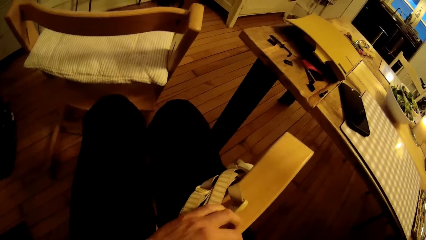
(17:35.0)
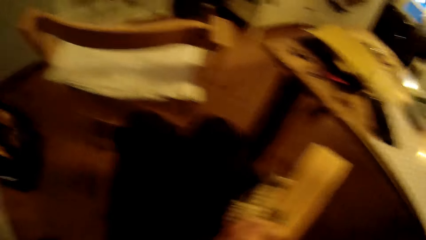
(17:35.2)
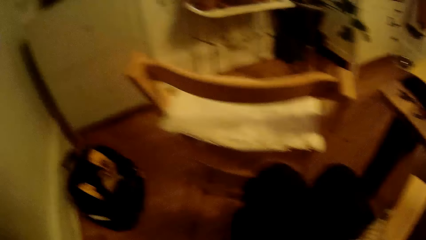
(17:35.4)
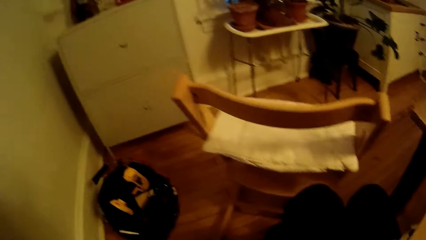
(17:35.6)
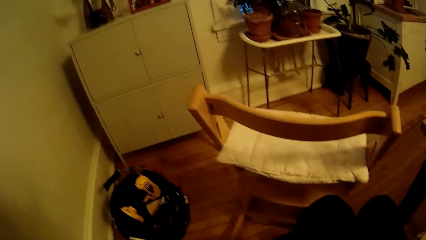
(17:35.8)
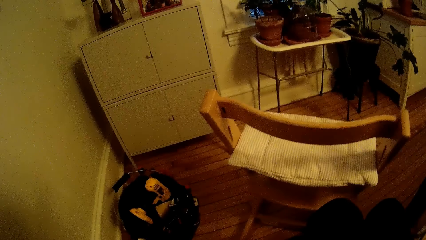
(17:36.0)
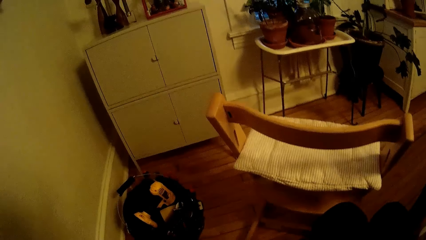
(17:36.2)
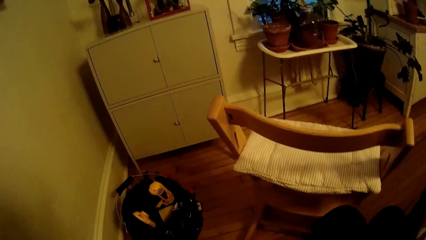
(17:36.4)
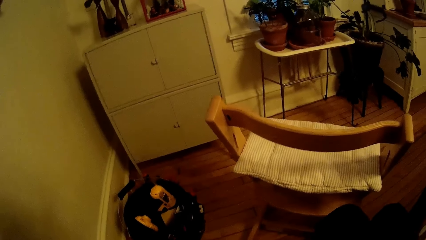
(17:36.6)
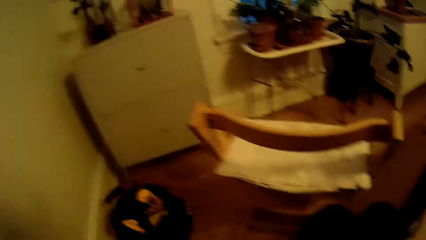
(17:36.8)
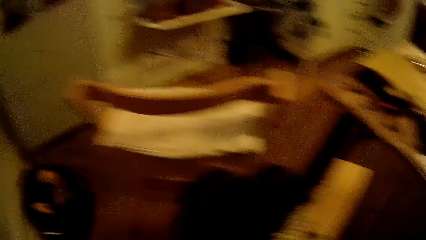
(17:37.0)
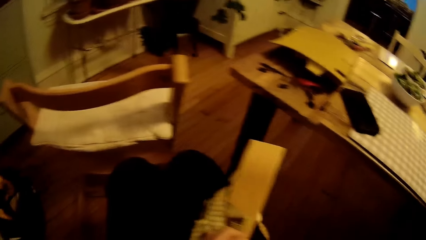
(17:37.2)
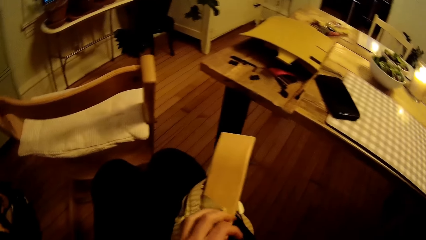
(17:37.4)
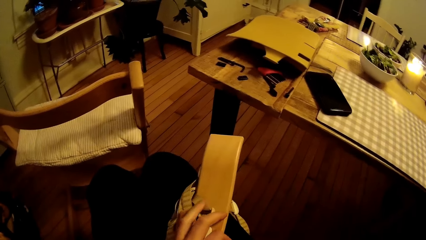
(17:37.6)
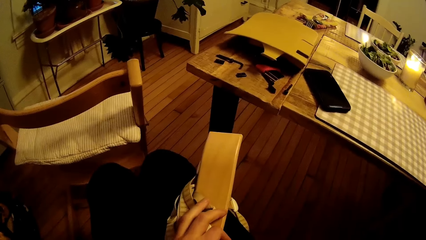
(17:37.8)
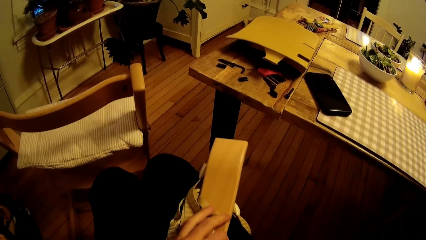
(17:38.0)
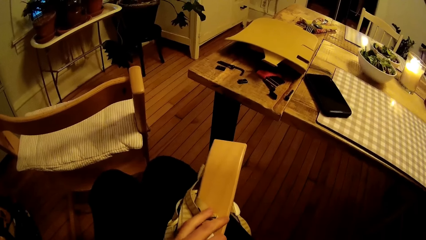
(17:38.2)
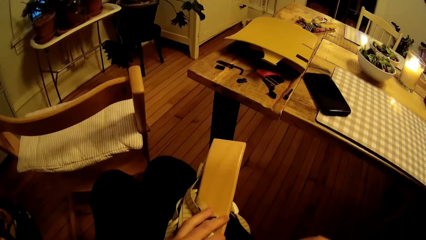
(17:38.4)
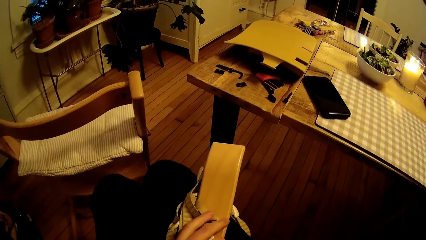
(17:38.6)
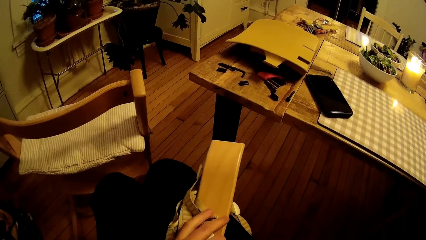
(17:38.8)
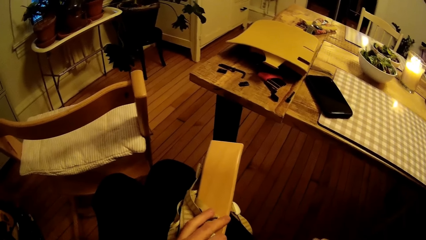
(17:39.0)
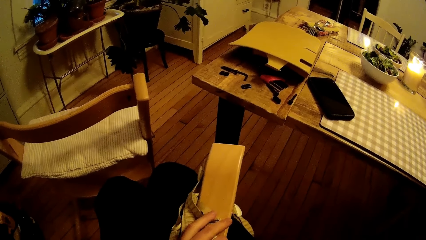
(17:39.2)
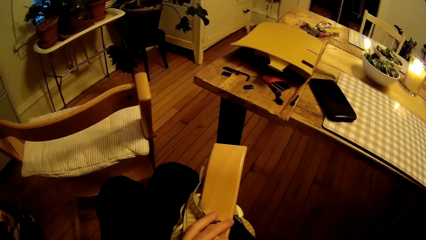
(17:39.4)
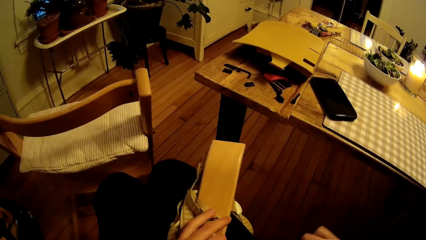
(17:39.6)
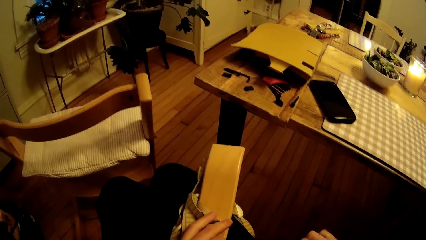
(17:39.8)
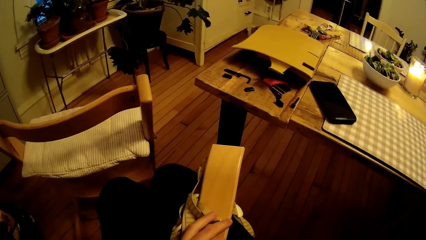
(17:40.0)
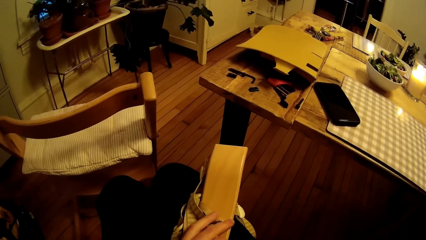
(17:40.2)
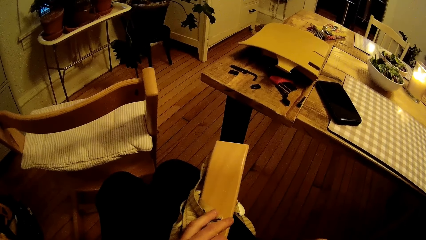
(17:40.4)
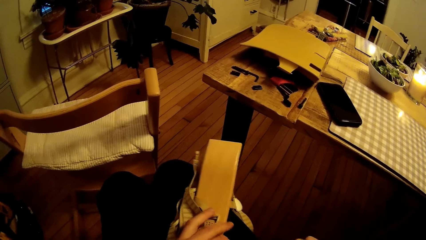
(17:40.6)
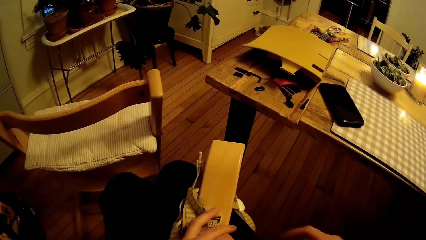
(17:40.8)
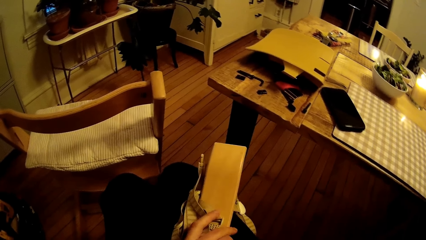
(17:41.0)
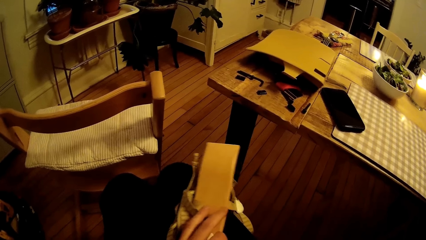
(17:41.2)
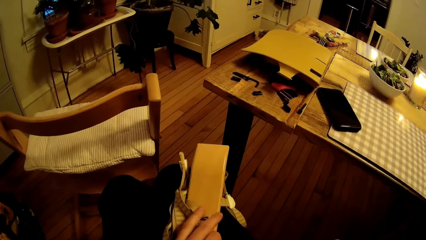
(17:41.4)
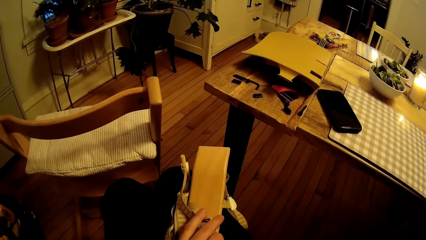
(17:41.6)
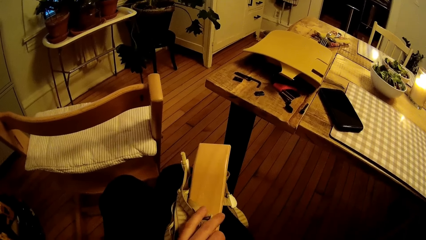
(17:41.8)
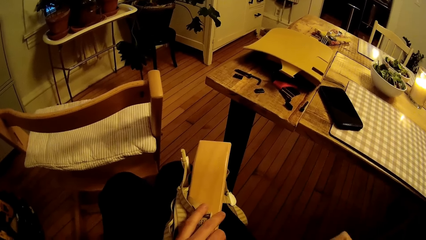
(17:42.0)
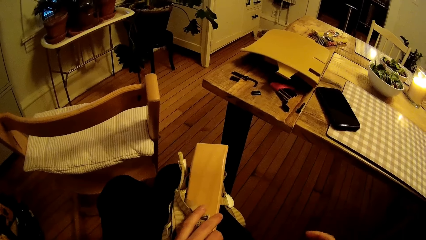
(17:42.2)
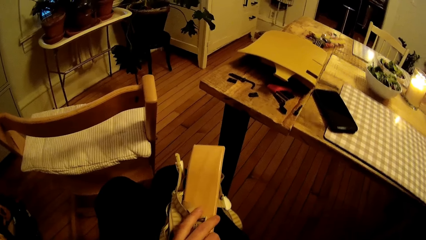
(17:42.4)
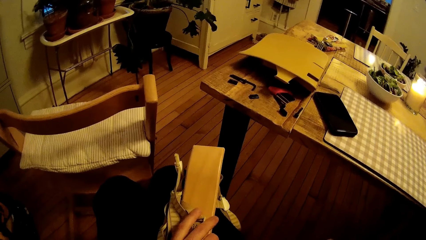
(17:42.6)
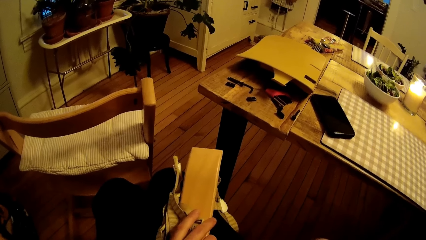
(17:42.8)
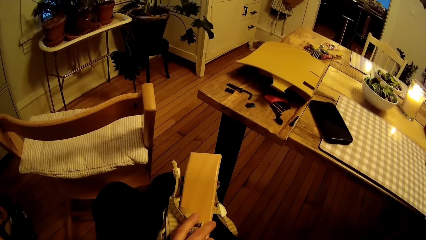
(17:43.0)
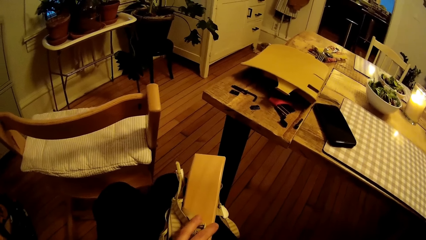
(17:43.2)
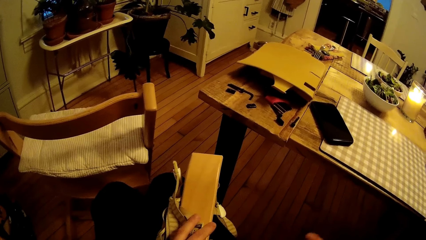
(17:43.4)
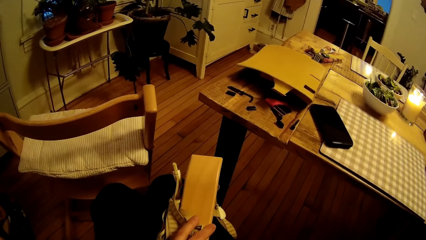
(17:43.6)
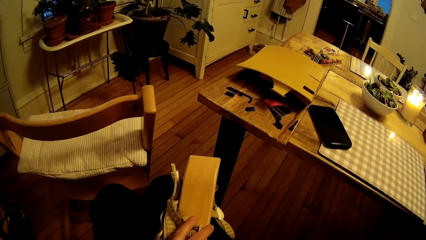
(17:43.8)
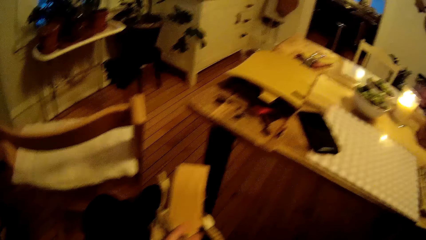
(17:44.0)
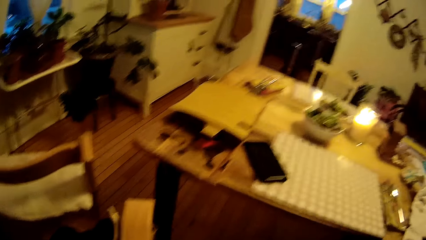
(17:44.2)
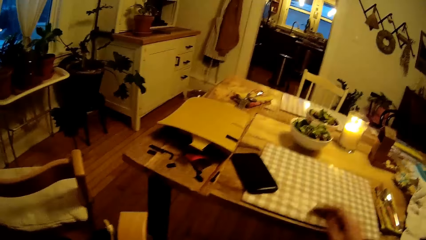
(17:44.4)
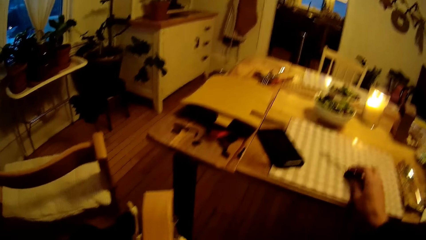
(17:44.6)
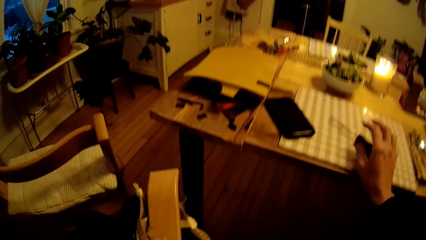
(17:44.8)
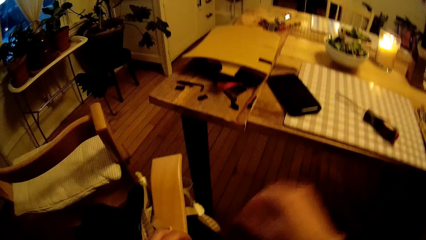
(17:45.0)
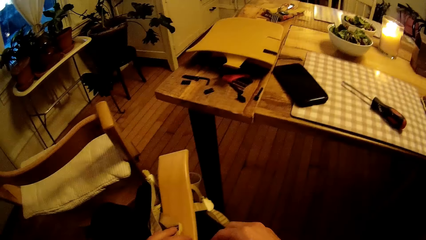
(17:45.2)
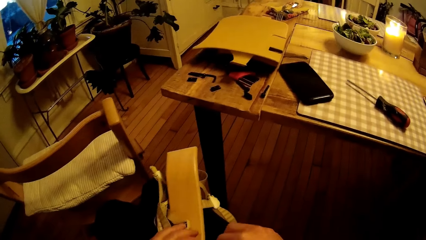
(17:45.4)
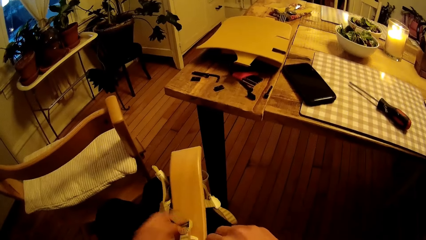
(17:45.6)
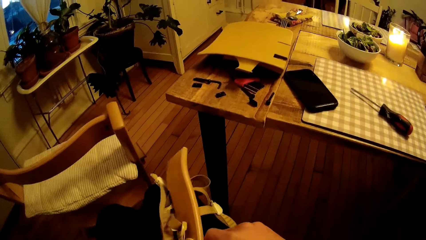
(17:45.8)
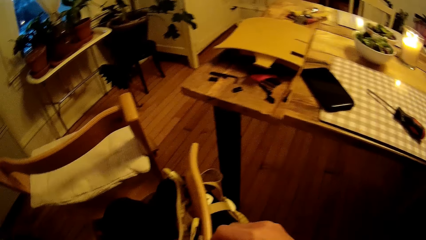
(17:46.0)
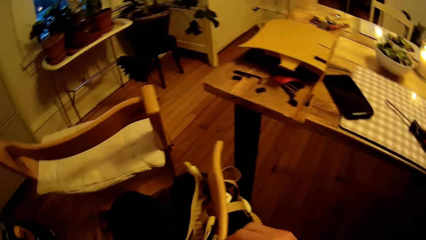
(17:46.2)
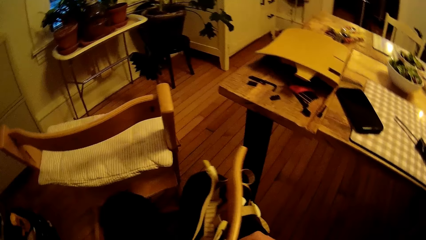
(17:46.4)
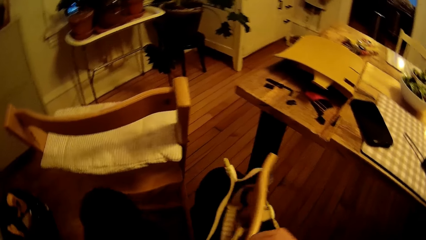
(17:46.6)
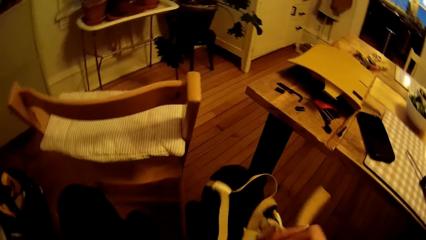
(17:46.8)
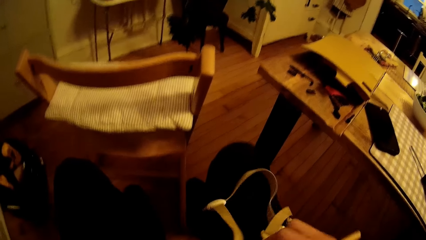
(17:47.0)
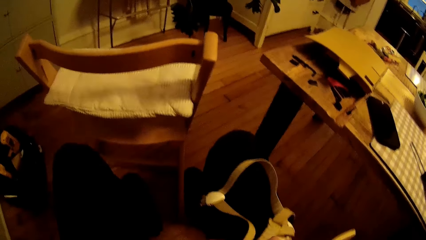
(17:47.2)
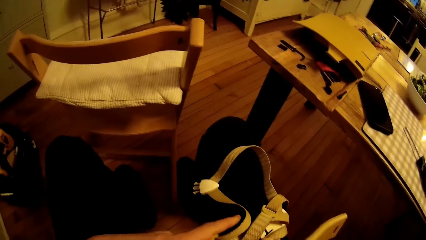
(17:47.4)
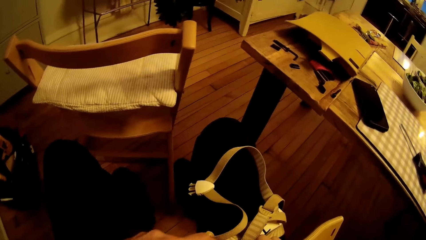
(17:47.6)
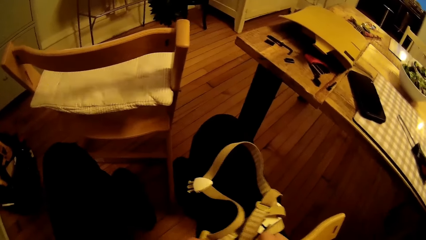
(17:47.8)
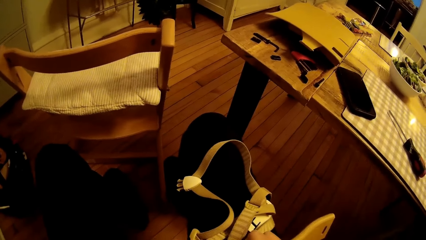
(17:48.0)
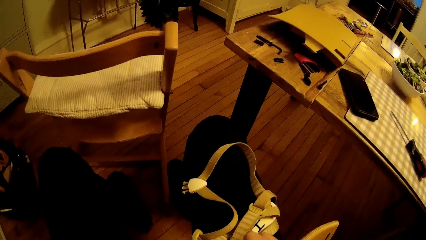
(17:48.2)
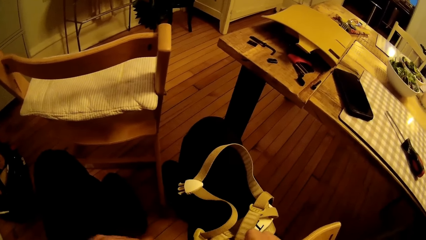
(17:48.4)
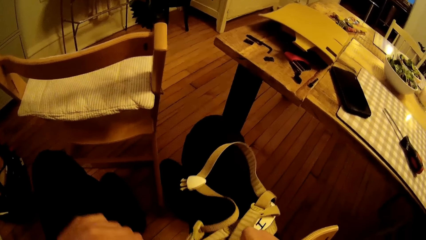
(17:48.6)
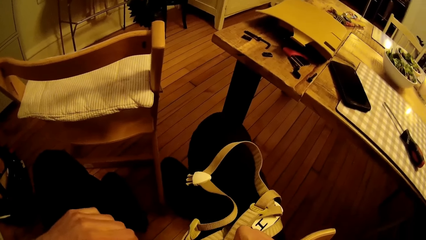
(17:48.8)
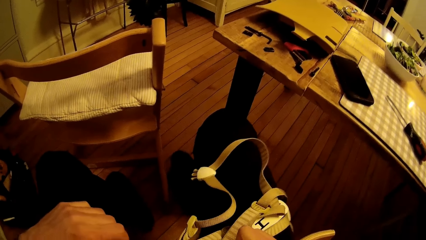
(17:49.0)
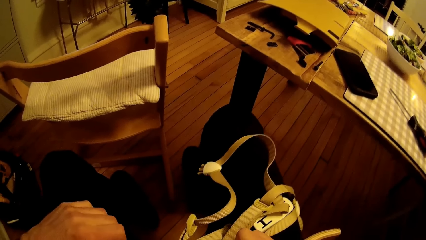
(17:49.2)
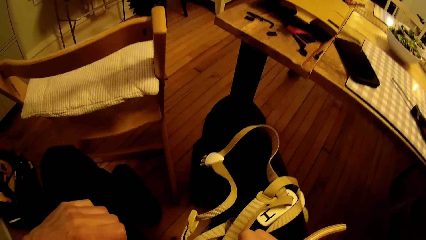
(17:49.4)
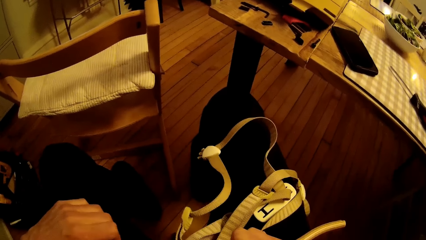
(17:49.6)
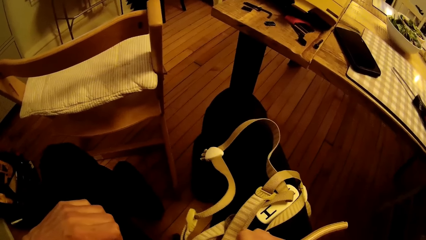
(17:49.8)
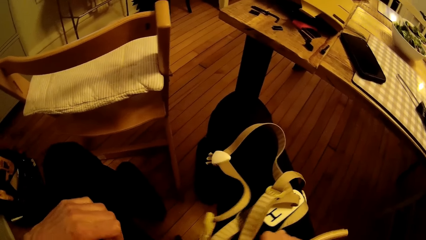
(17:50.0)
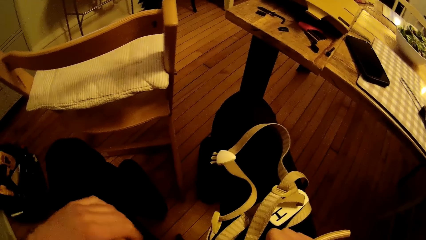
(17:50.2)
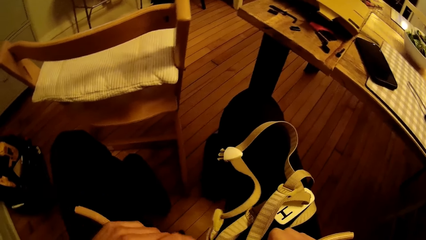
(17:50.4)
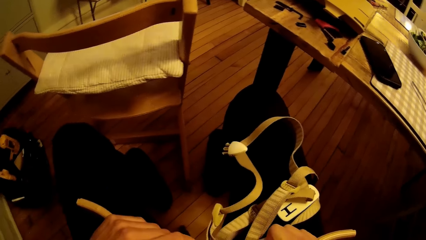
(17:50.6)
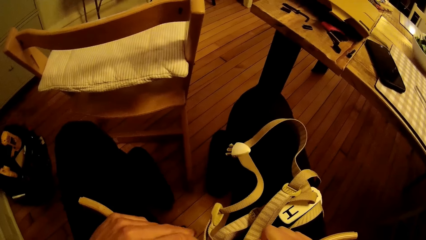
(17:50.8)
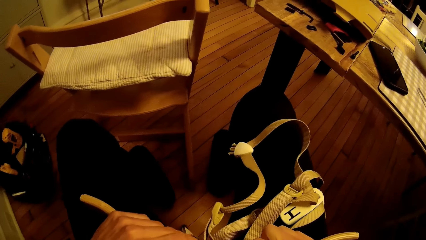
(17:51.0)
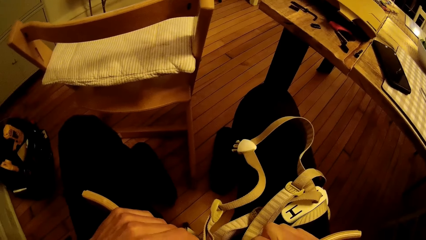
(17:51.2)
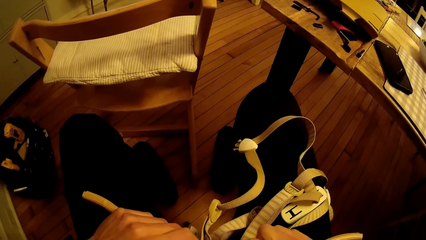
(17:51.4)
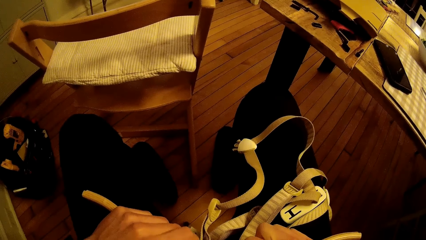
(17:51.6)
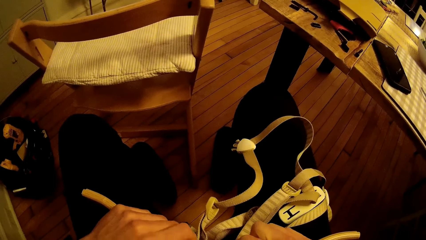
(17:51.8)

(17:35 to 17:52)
The camera wearer screws the wood on his thigh with a screwdriver in his right hand. He drops the screwdriver on the table mat on the table with his right hand. He turns the wood with both hands. He holds the wood with both hands.
